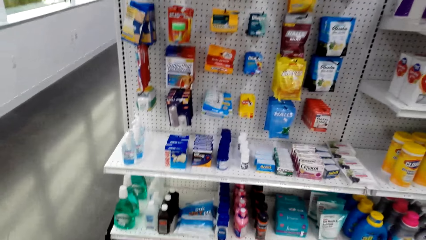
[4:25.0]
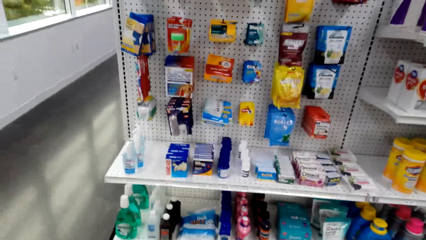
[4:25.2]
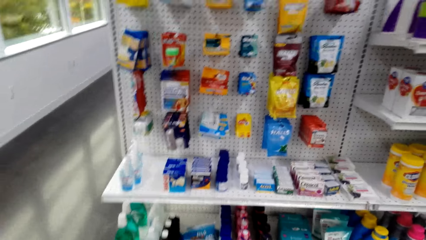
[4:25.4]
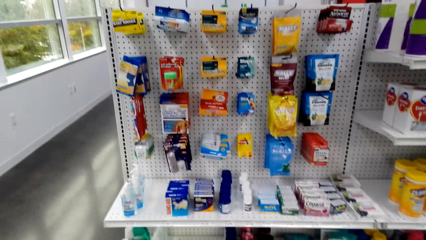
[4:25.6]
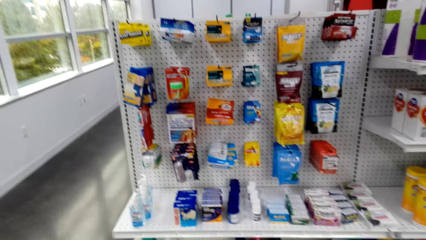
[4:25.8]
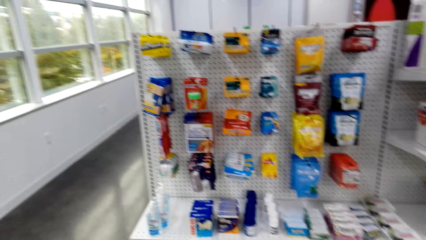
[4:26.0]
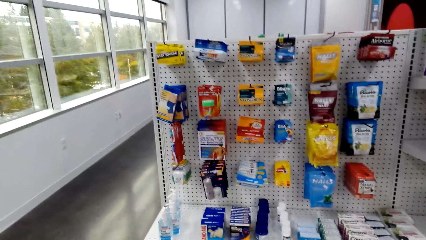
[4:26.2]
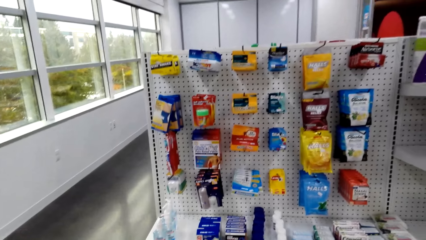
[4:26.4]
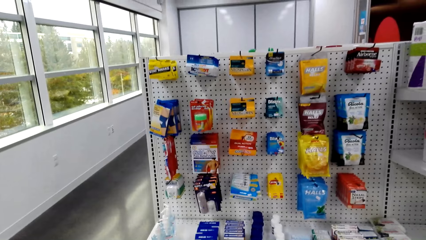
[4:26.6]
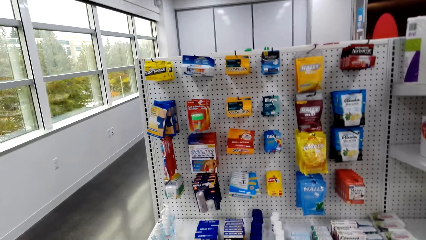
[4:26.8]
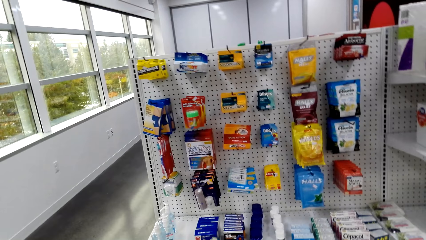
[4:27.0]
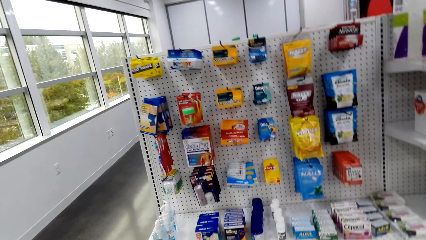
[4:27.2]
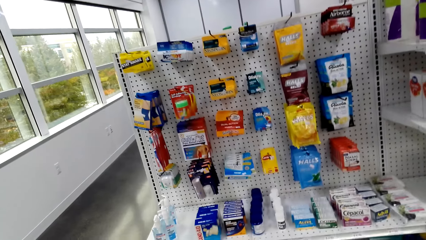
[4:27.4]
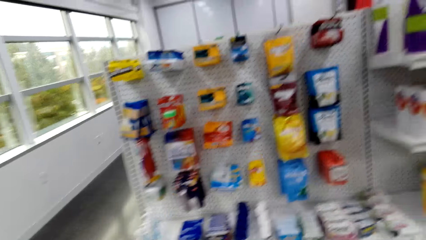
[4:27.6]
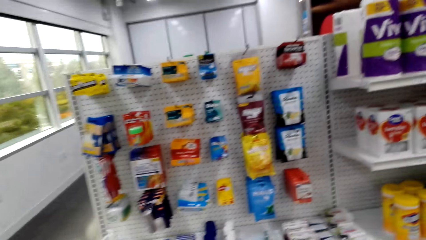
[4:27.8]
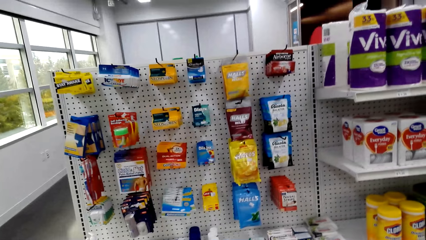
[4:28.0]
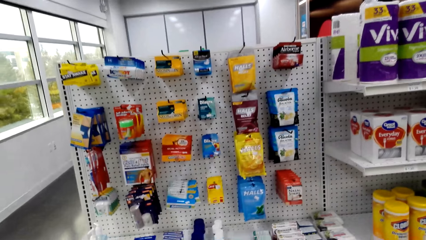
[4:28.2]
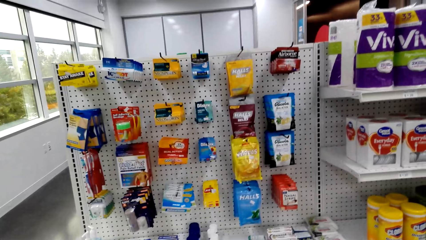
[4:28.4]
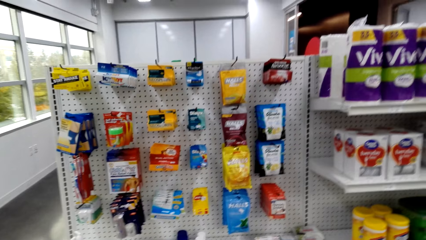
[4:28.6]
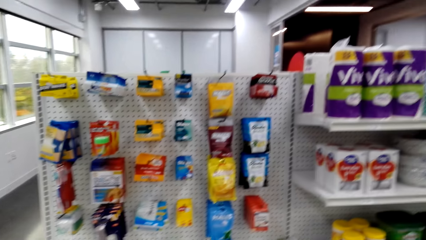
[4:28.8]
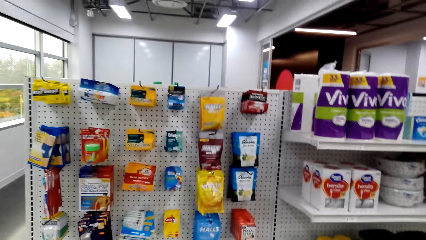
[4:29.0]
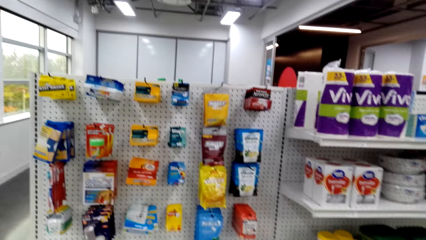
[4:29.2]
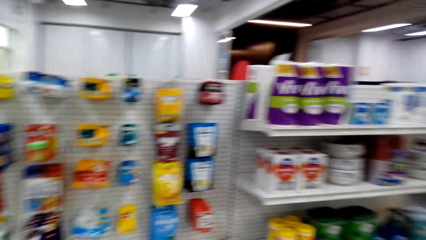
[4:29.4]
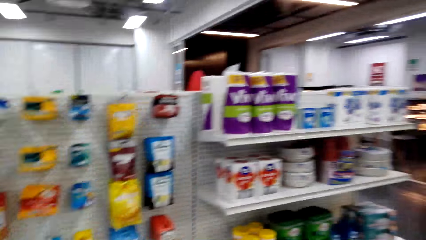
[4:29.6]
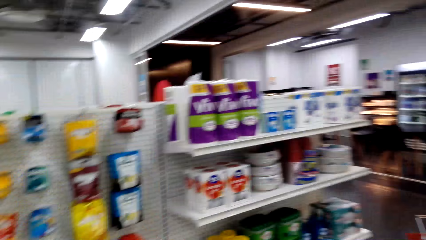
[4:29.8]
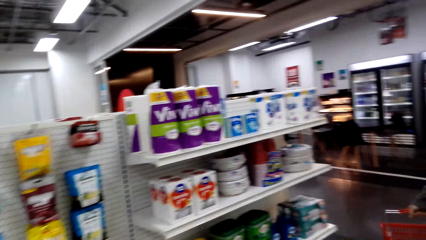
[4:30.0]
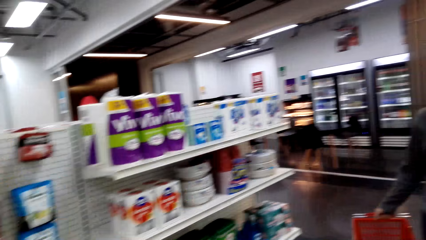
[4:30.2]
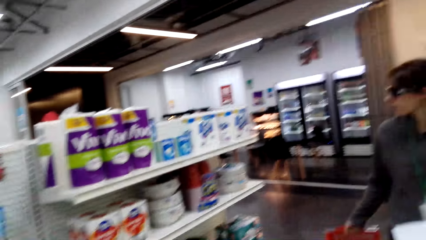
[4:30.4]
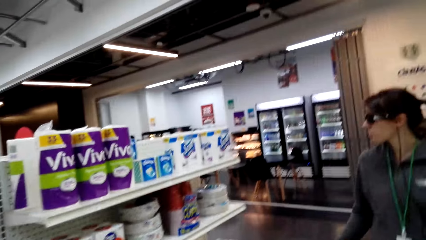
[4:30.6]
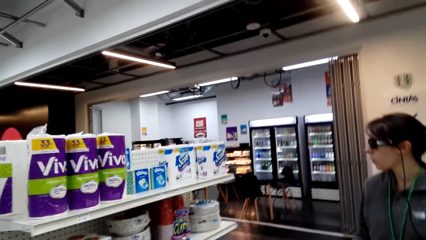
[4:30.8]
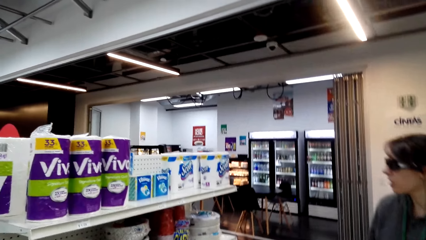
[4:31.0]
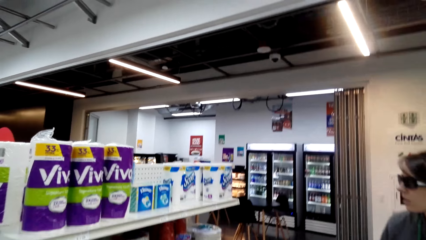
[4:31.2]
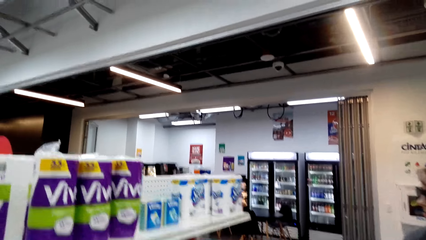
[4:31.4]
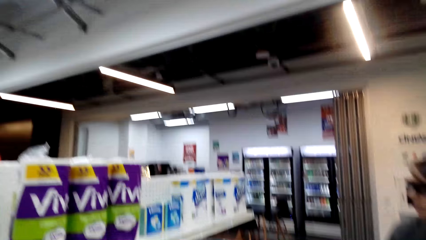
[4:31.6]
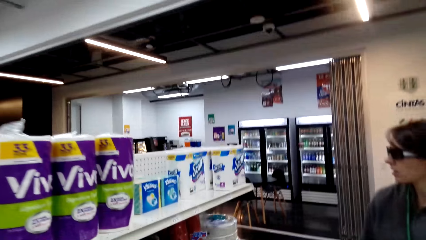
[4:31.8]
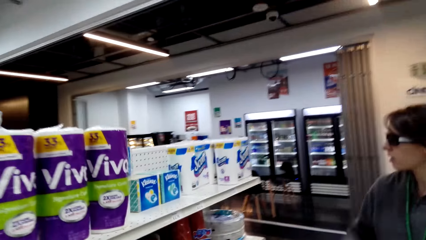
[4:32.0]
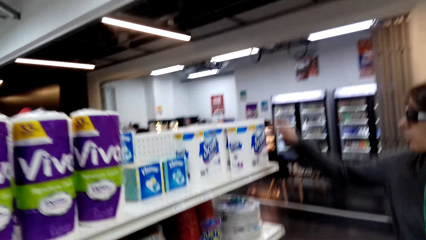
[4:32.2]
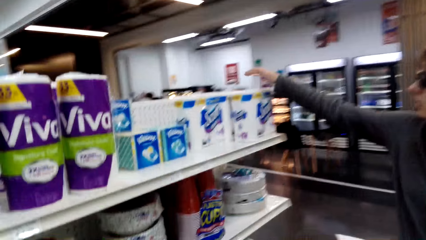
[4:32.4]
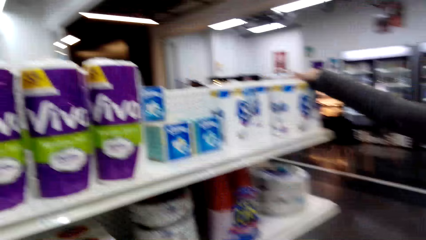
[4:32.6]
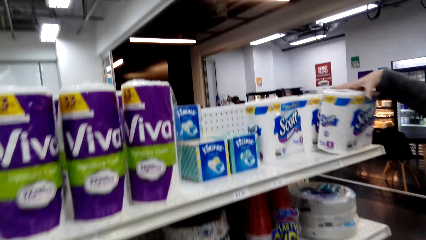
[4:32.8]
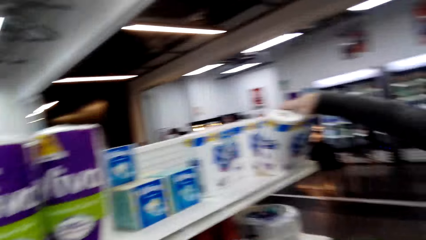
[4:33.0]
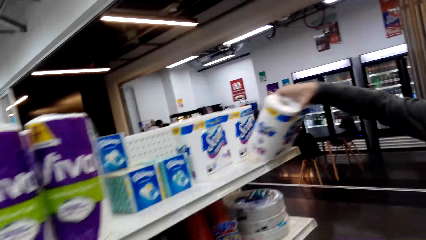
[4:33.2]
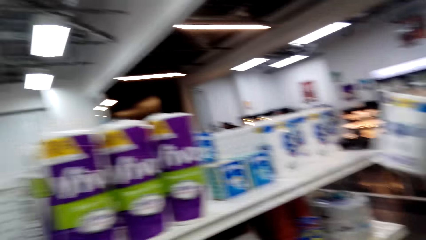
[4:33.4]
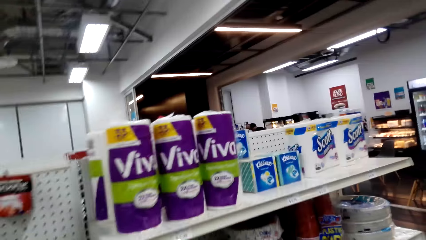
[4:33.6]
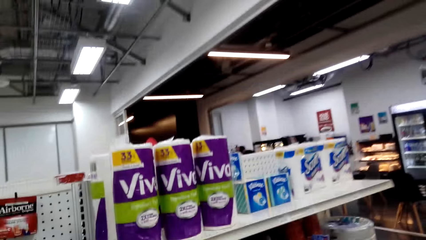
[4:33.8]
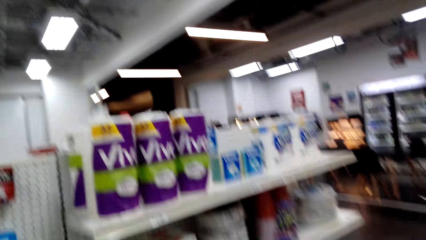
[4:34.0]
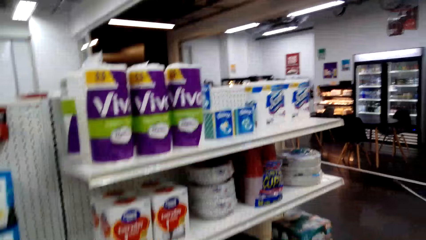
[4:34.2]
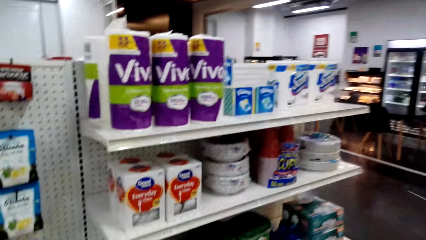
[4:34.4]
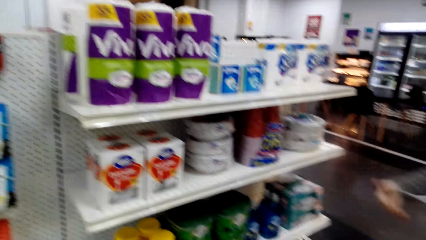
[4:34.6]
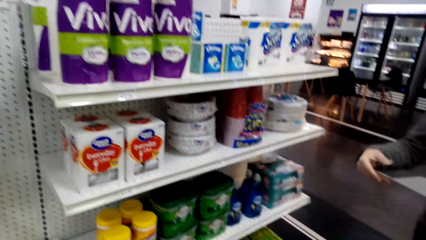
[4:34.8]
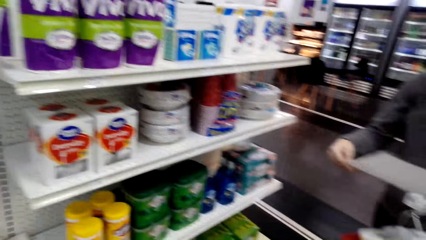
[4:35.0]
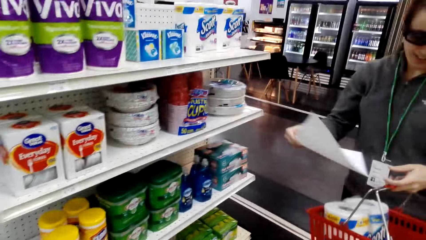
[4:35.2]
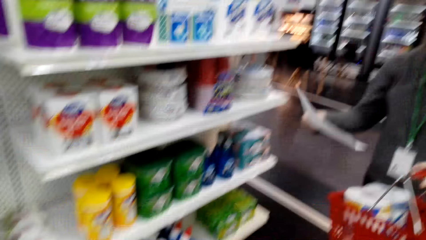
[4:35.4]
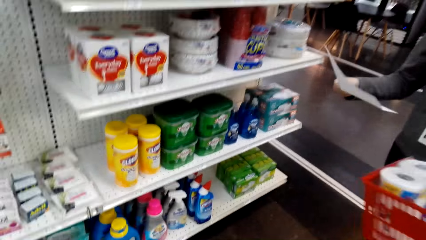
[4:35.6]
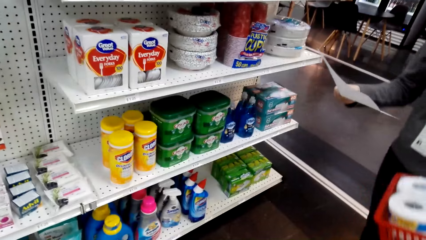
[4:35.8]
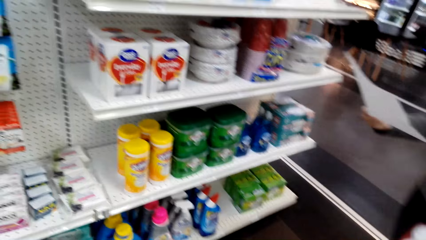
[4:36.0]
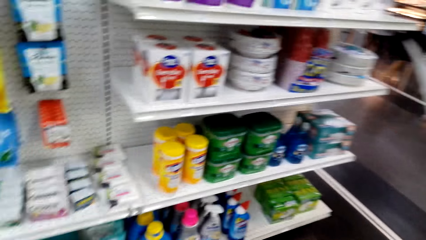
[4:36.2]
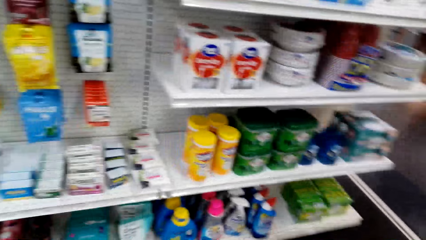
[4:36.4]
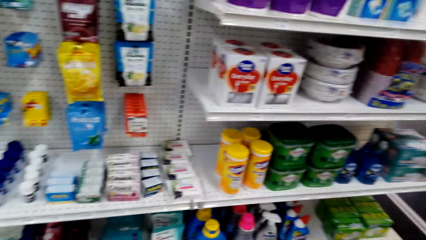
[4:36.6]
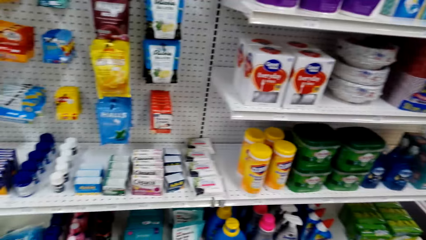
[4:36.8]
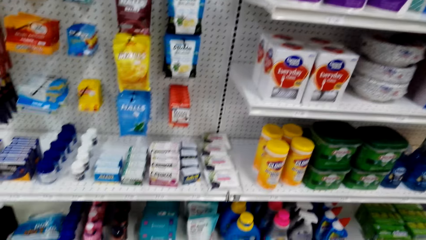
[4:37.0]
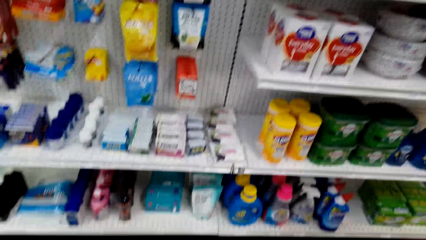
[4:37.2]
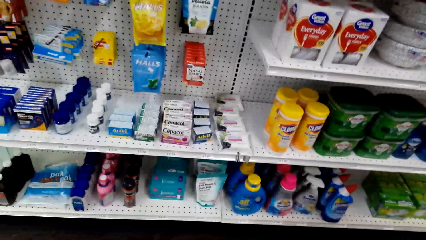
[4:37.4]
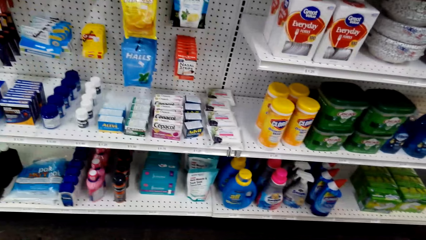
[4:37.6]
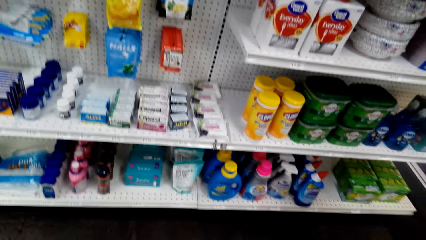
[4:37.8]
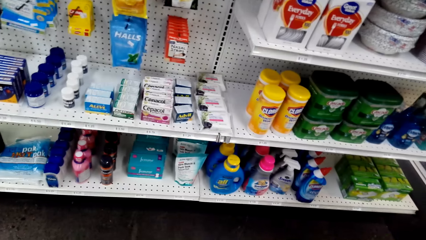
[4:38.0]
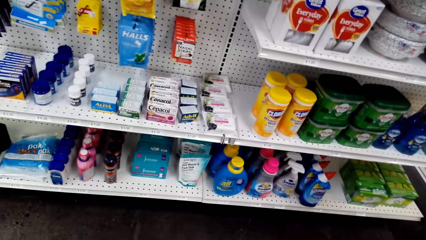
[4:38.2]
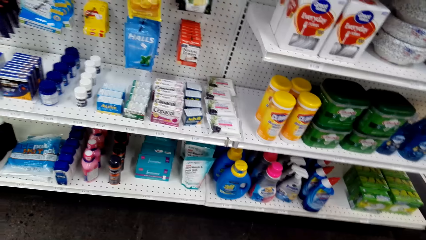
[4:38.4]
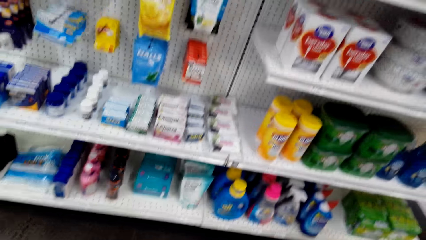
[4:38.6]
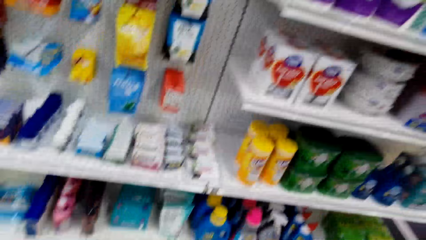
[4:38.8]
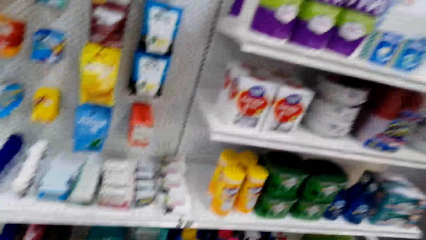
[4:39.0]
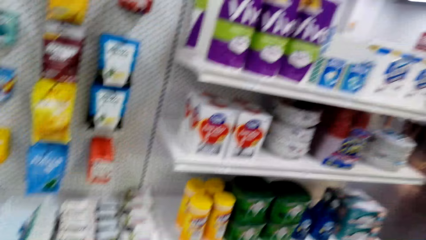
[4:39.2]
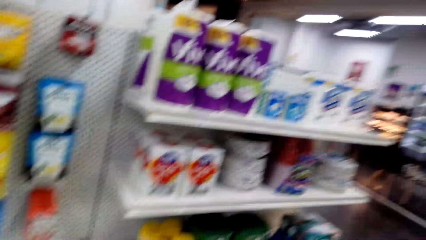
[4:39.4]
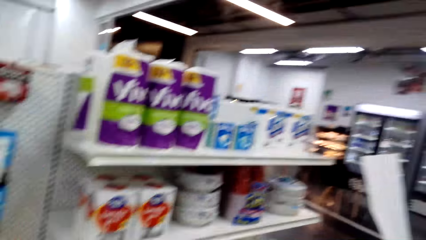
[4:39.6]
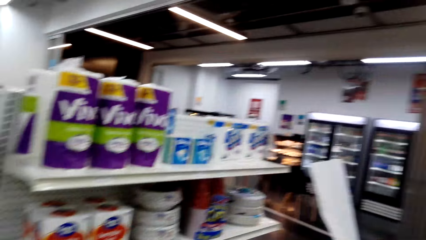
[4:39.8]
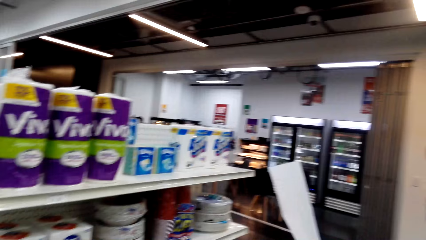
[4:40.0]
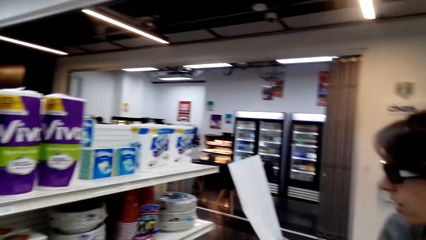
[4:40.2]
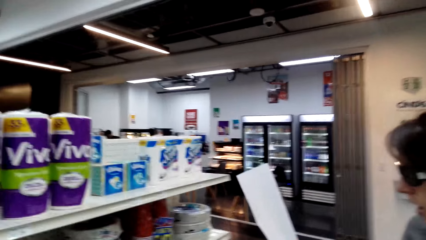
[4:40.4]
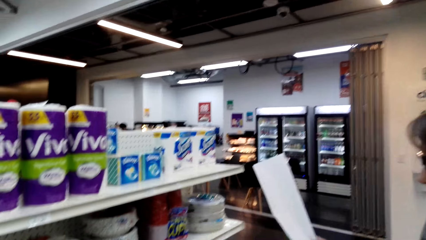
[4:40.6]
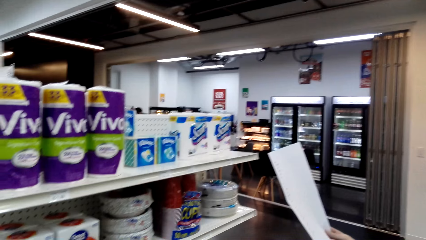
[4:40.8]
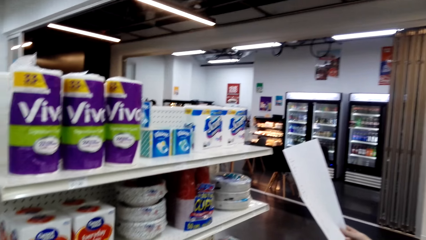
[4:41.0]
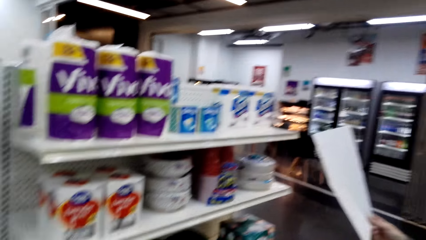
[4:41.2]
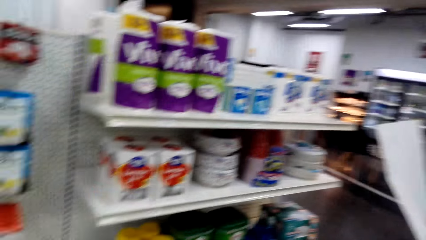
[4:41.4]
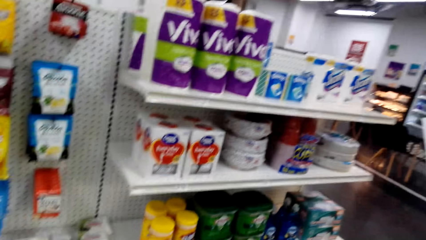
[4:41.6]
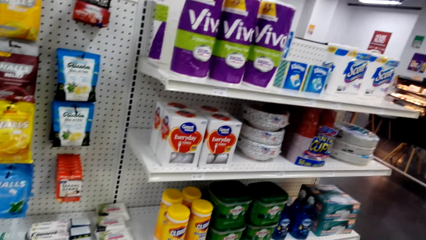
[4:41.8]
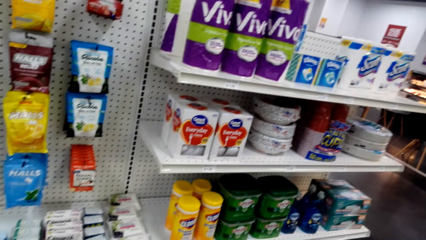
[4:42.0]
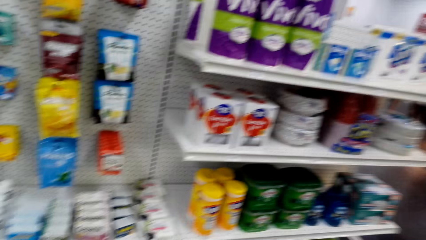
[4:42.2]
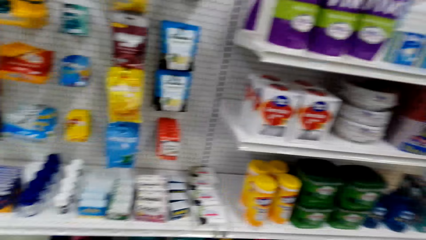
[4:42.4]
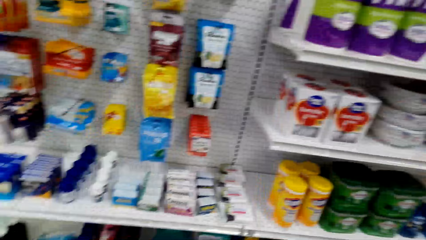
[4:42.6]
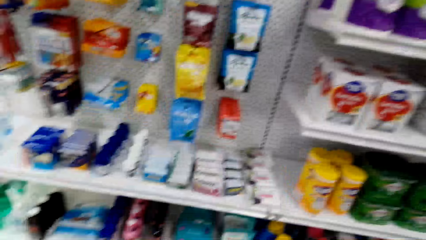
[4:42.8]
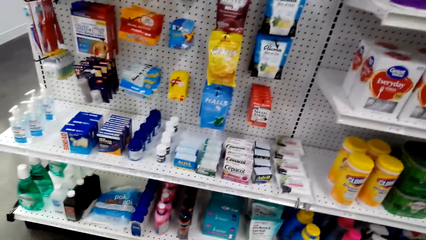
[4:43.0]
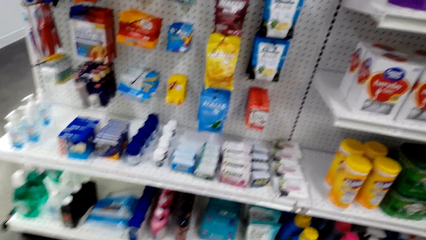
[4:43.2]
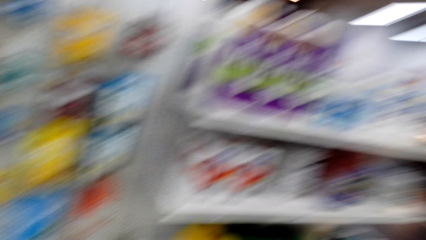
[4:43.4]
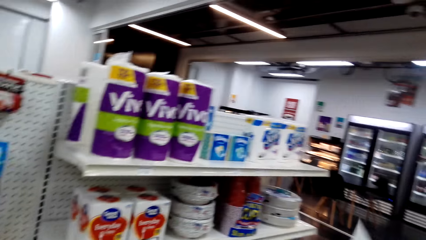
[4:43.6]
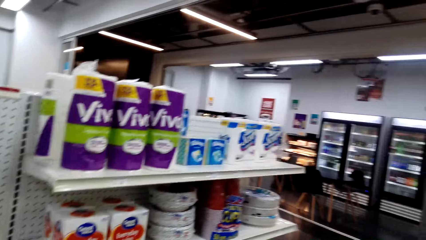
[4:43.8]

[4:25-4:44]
A woman picks a tissue pack from the shelf. The woman looks at a shopping list. The camera wearer looks at the woman. They look around.
